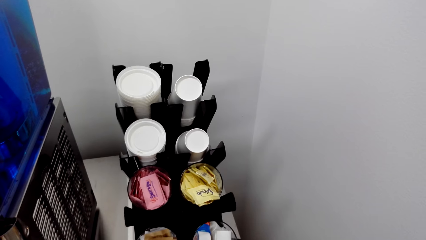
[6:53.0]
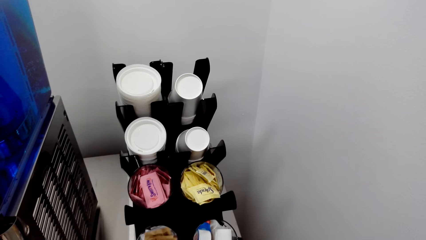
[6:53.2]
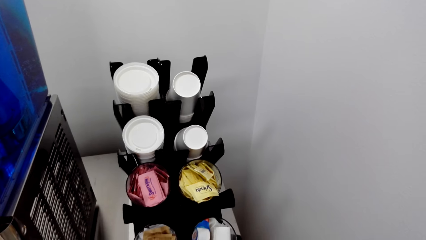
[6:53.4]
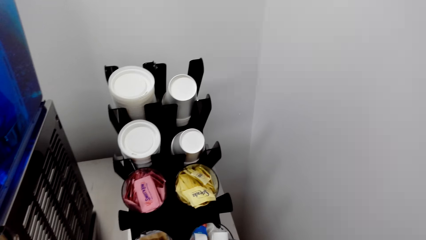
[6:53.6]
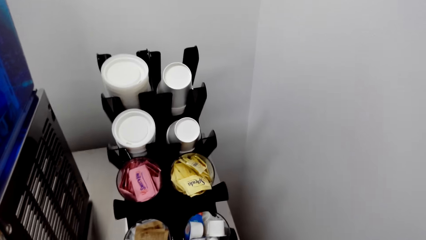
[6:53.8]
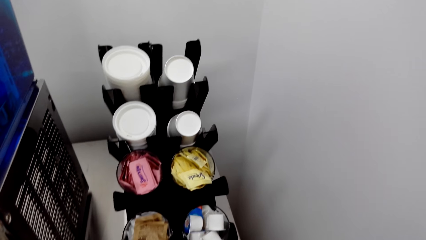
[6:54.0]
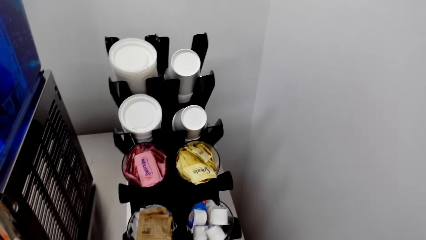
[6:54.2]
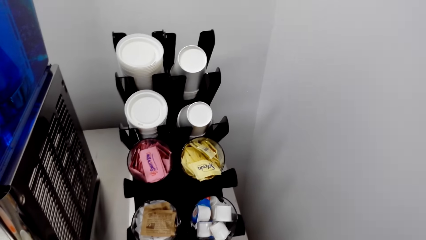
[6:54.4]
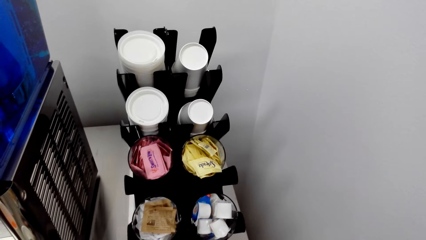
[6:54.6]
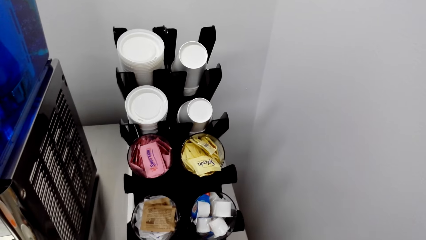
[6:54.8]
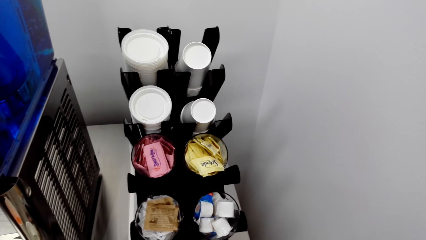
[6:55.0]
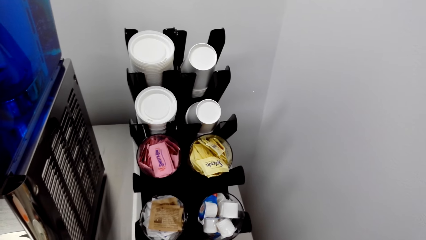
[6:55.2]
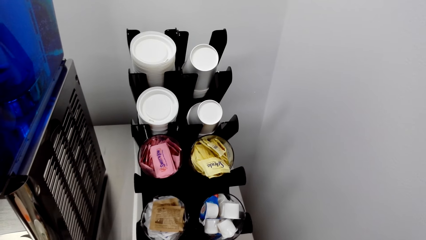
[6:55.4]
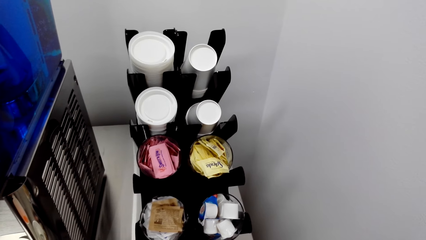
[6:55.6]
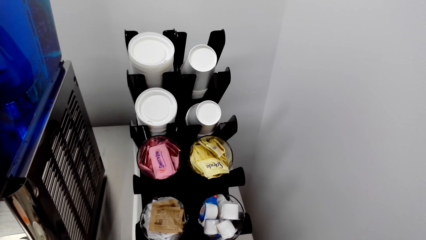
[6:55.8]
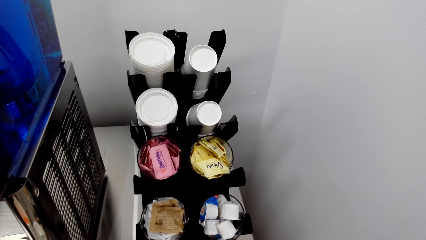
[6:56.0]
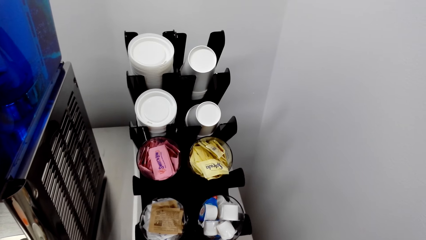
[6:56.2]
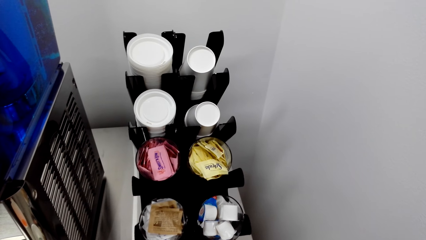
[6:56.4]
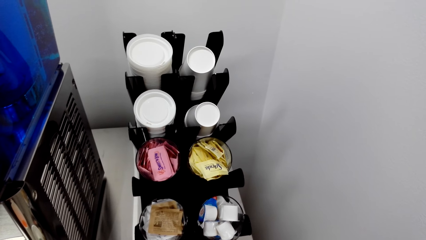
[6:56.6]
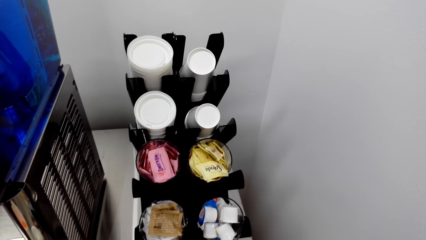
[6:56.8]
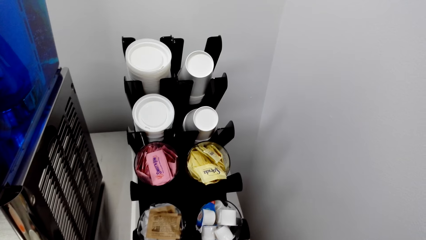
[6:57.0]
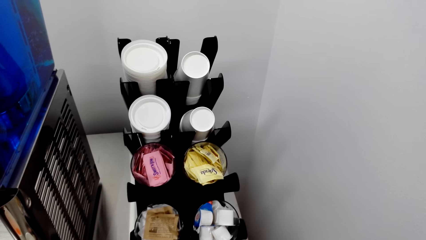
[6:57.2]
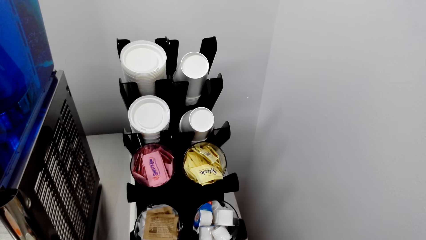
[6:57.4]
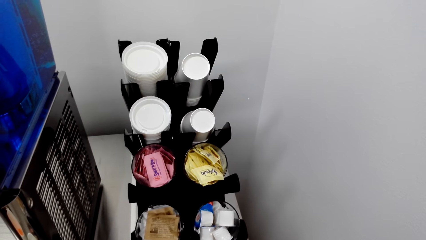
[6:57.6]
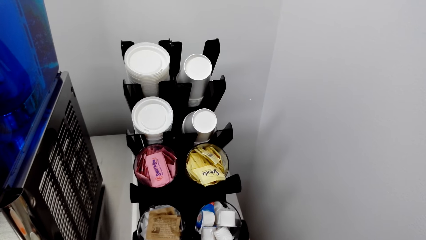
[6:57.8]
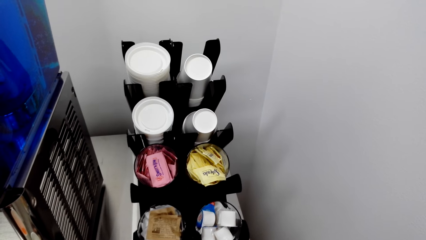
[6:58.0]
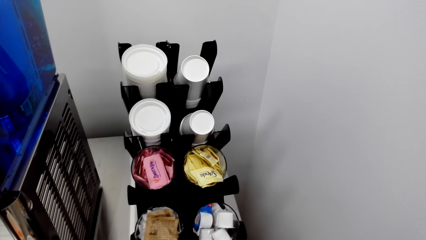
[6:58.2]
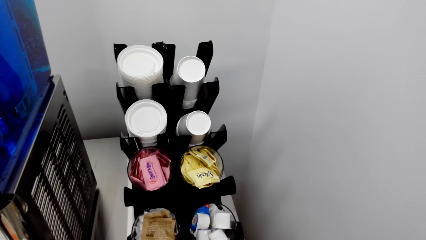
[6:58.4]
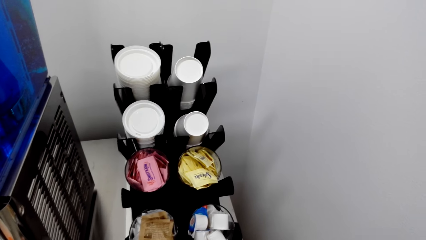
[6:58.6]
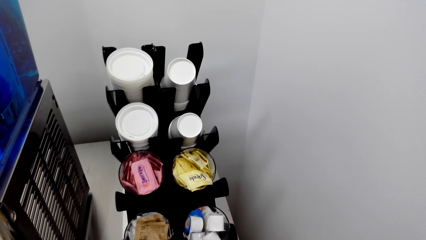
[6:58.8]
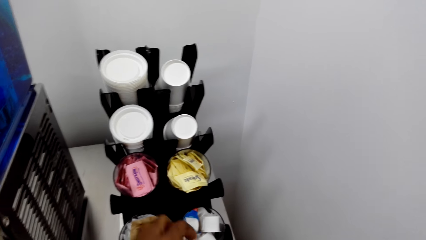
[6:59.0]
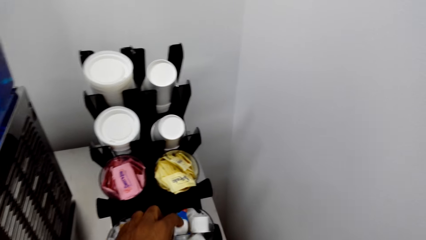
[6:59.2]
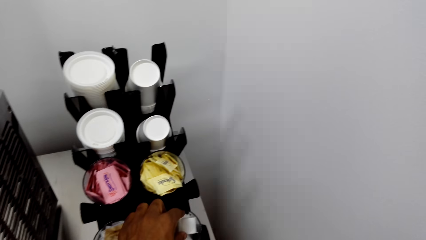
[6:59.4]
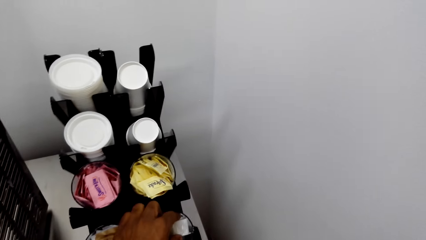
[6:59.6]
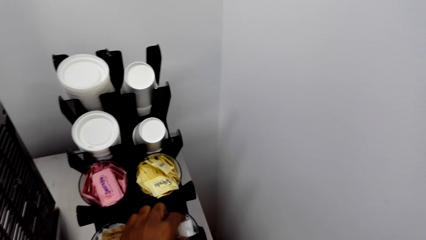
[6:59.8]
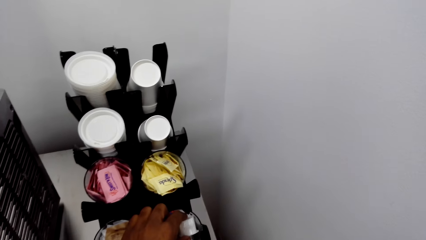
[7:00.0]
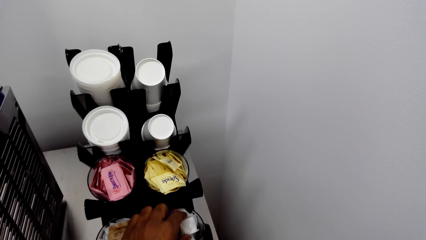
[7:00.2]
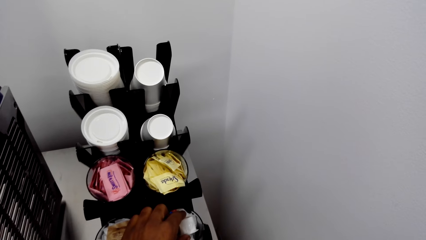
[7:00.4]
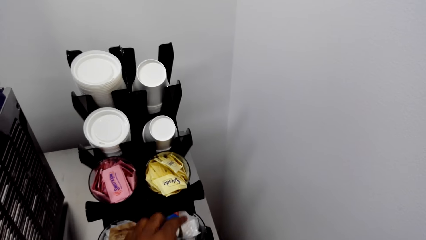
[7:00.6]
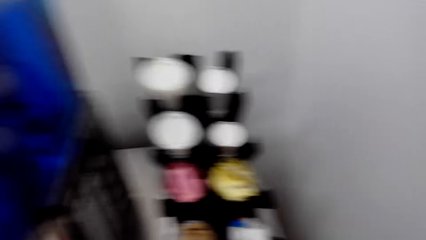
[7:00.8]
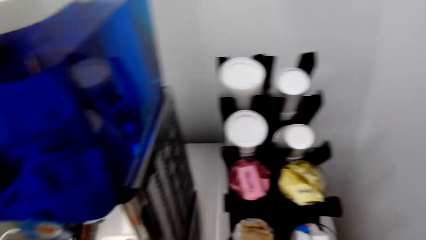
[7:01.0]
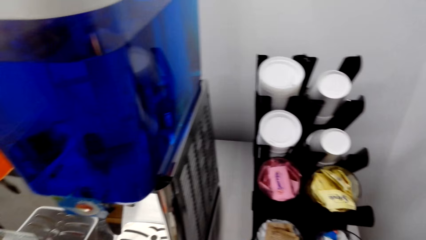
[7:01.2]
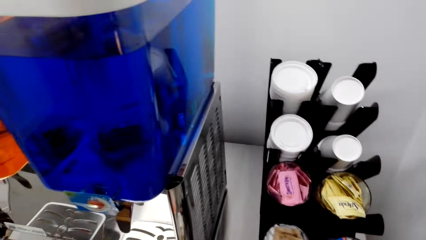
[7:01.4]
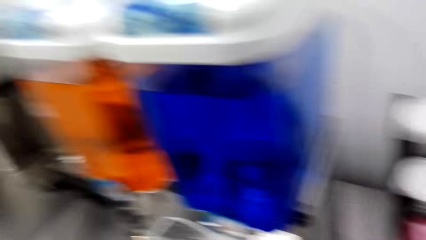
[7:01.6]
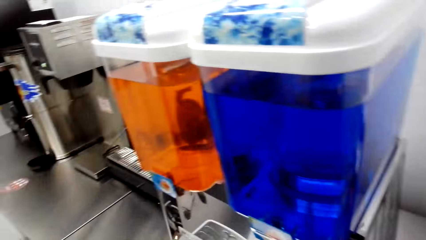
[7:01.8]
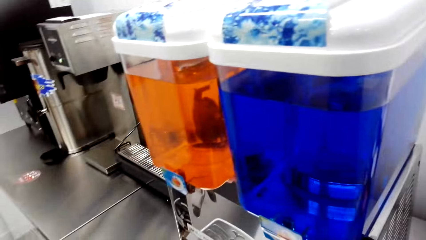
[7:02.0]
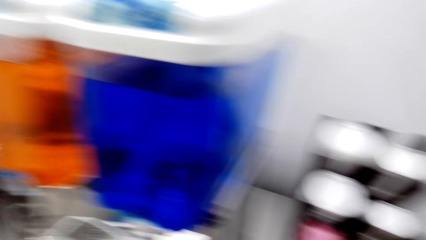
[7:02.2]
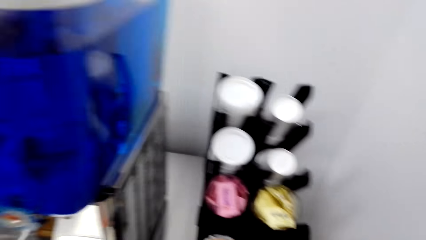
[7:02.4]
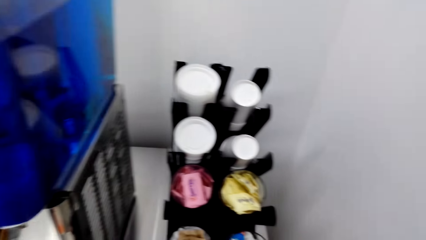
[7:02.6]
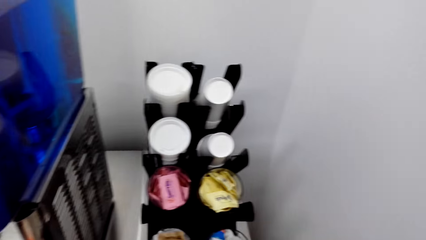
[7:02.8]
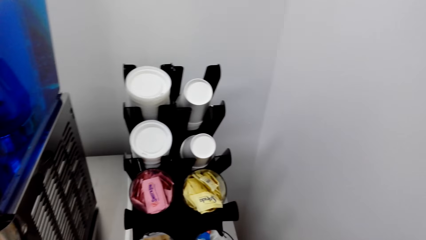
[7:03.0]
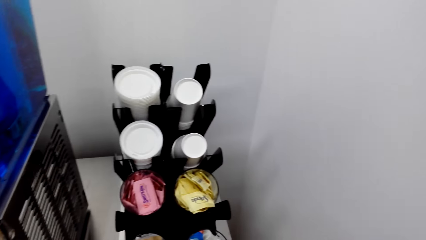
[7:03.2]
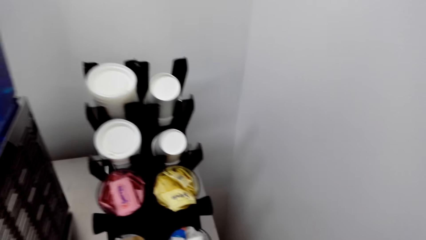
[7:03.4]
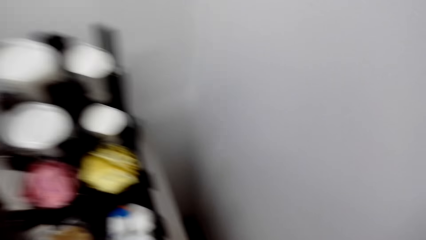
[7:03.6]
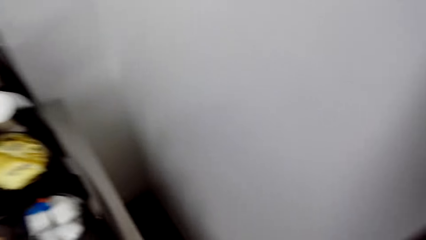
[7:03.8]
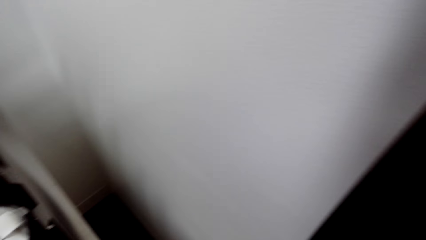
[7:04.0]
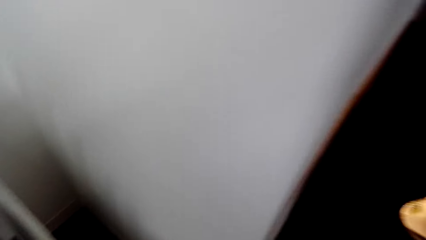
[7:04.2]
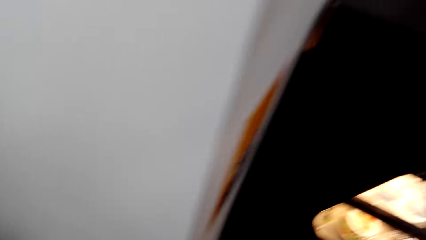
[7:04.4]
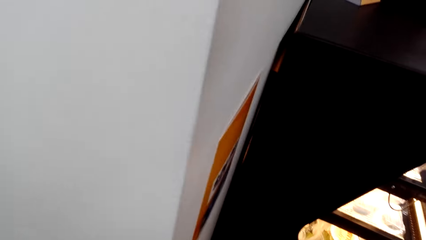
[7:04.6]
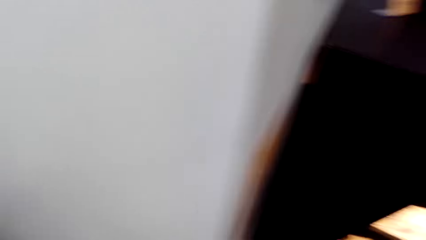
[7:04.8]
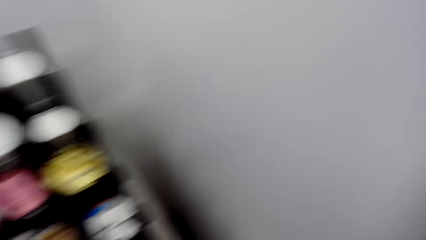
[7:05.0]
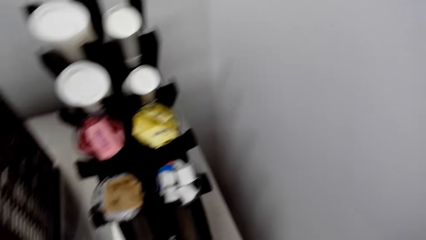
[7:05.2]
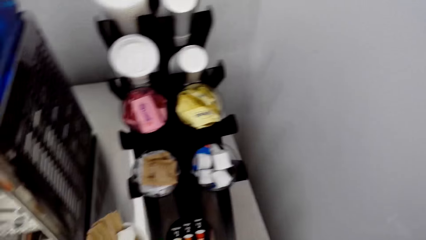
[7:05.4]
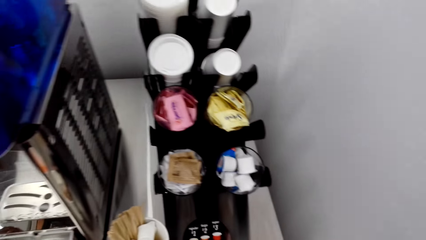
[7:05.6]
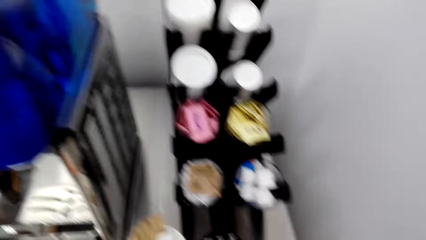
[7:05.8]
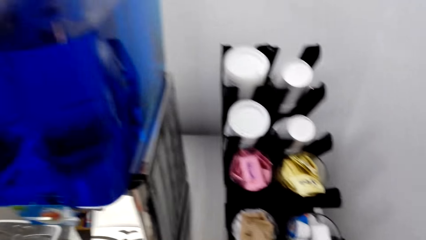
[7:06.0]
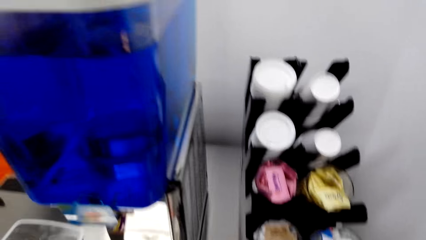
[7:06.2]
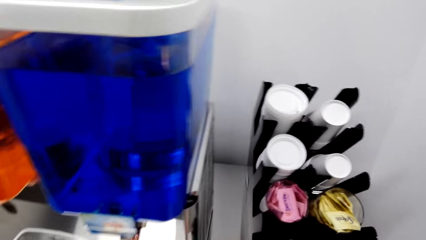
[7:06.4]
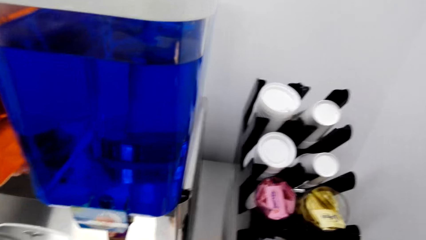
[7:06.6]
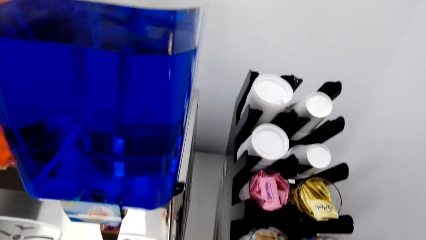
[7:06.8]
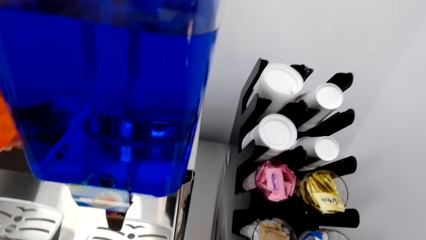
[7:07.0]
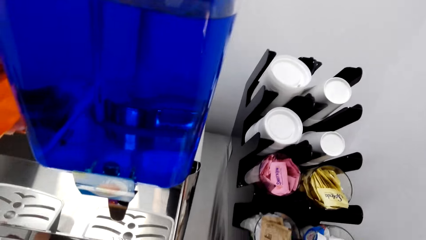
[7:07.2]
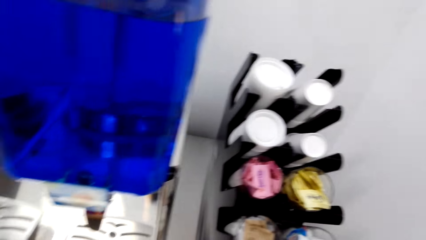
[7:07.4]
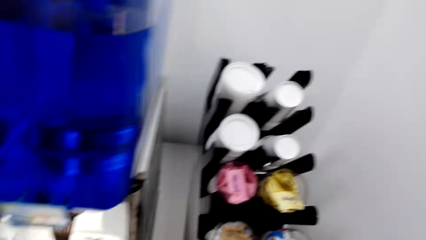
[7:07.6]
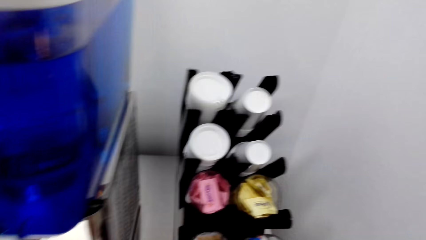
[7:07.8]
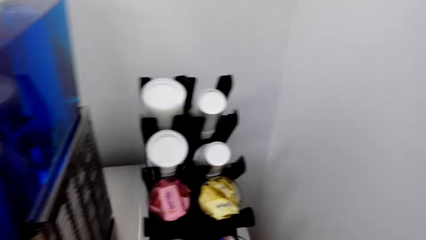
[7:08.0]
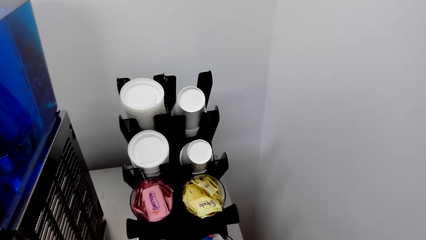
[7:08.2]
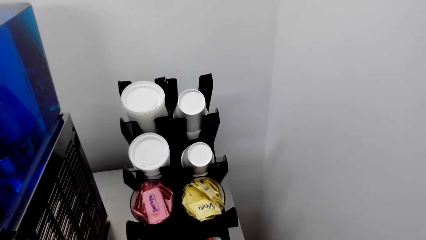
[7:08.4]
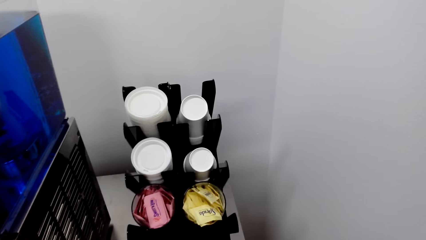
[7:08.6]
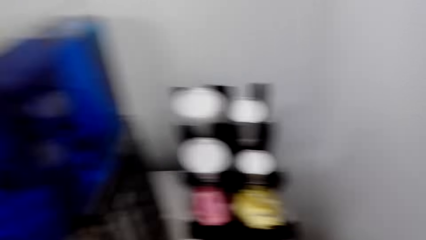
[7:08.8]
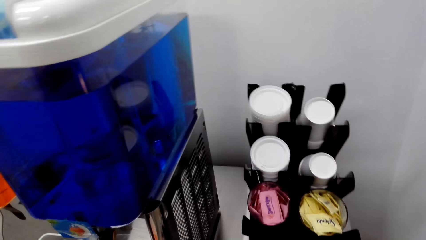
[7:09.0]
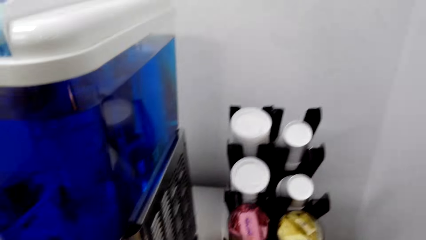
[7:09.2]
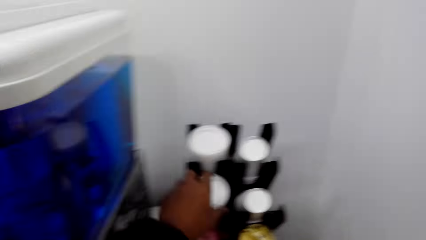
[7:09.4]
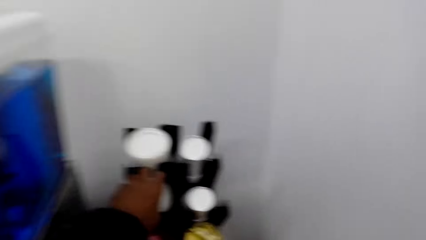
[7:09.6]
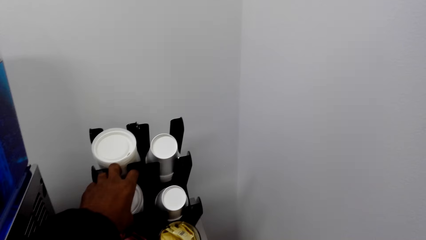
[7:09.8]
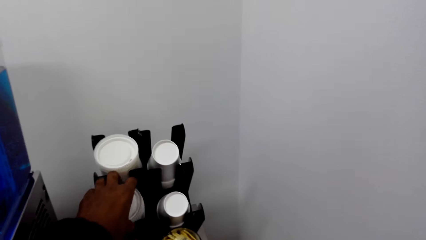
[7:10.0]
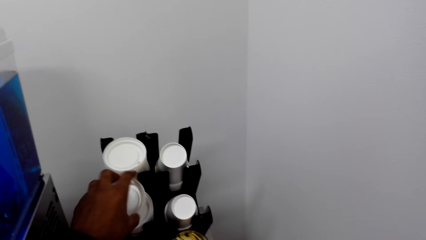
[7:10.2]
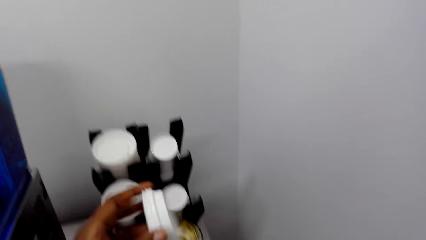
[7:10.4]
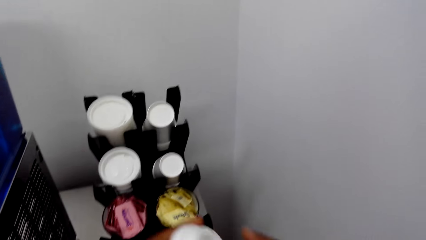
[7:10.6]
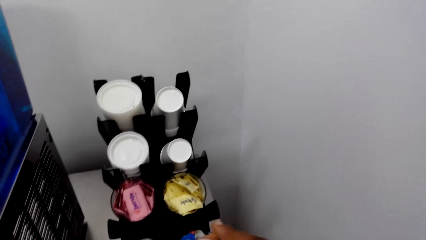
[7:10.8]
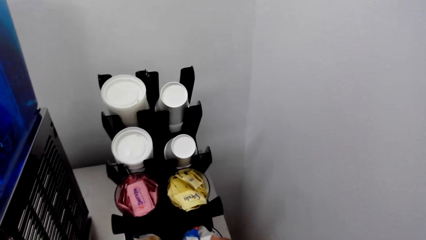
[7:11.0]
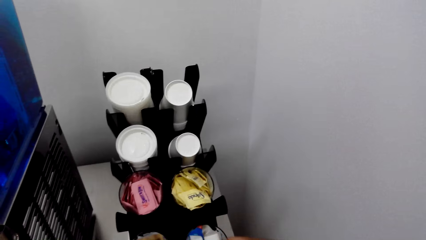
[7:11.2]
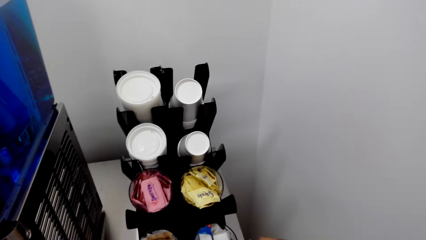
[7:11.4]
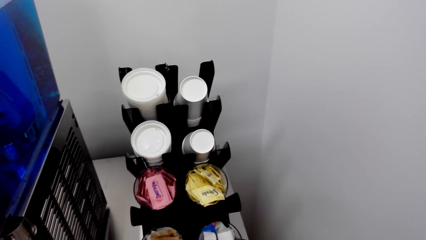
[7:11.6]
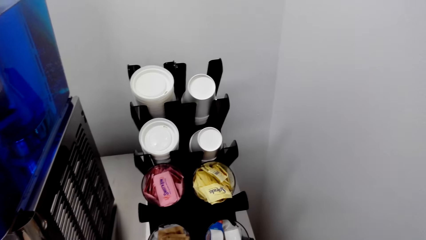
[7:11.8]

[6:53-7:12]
The camera wearer picks something. They pick a glass cover top or cork.
